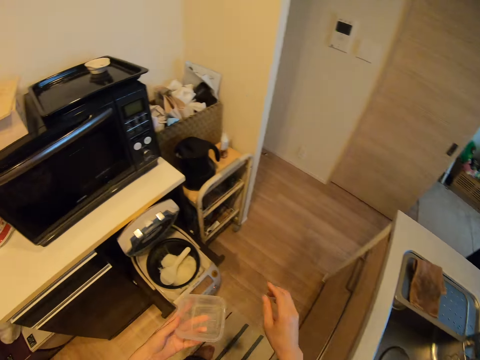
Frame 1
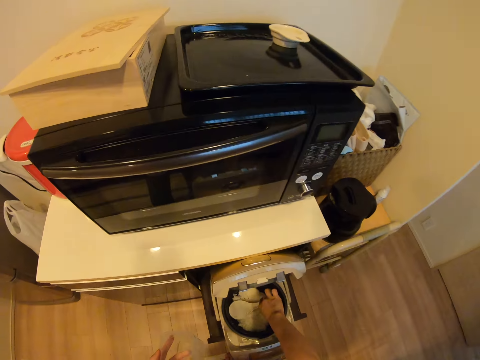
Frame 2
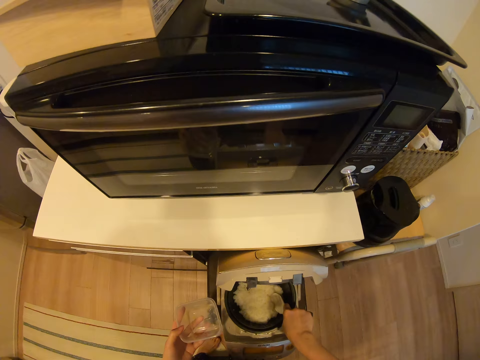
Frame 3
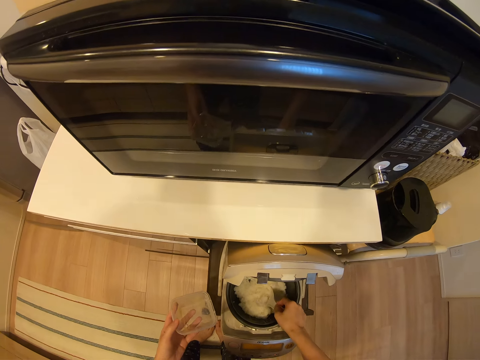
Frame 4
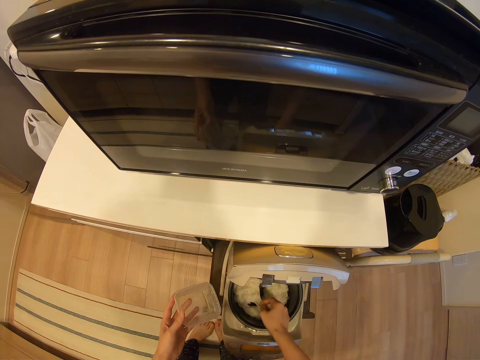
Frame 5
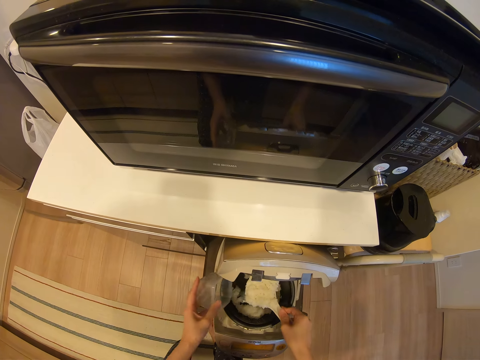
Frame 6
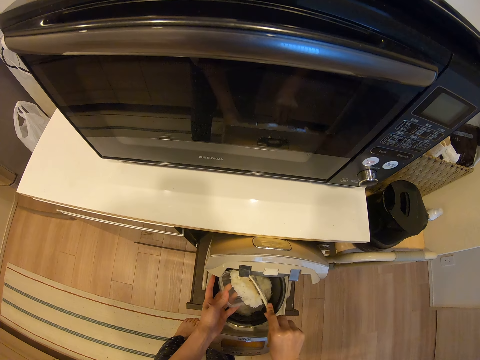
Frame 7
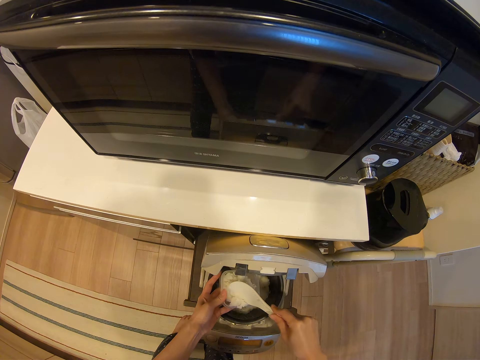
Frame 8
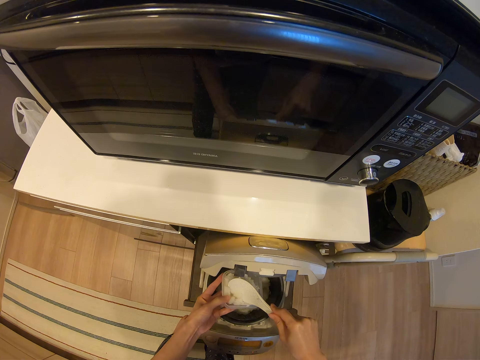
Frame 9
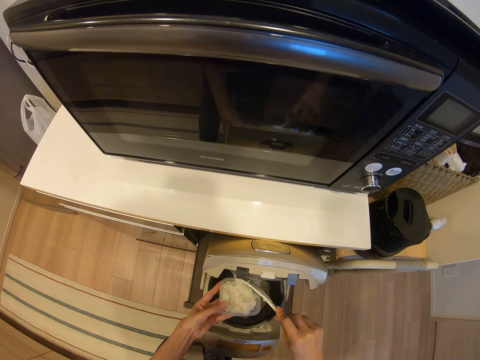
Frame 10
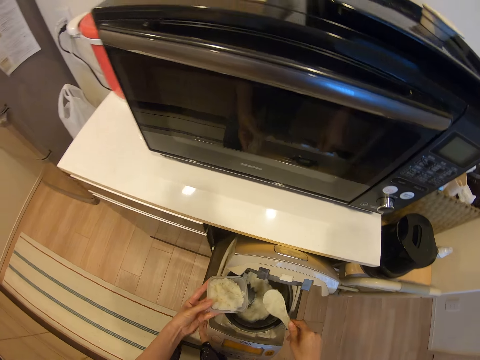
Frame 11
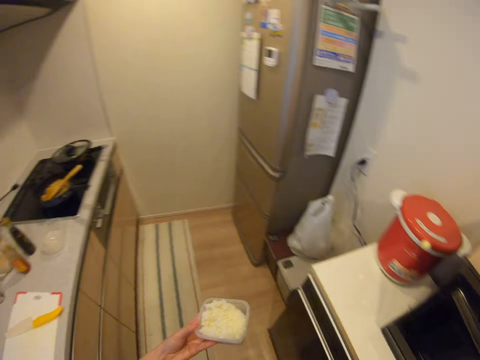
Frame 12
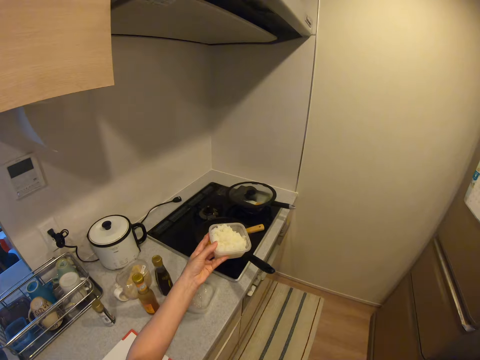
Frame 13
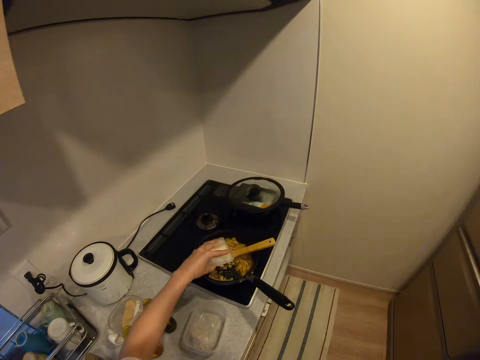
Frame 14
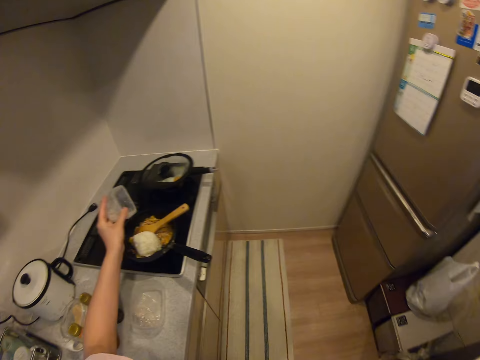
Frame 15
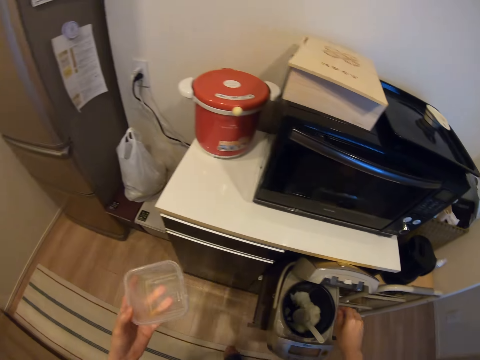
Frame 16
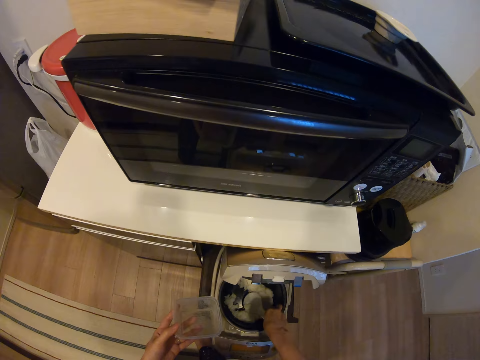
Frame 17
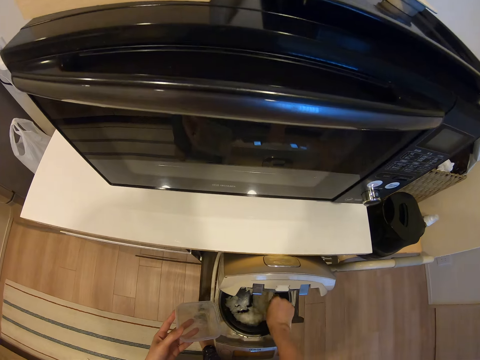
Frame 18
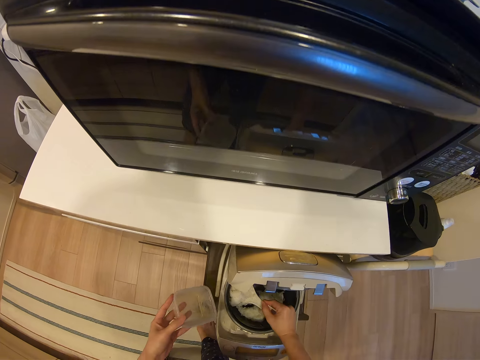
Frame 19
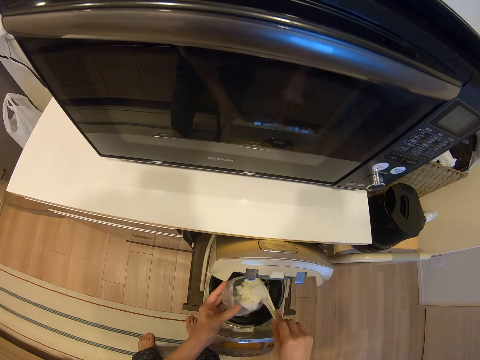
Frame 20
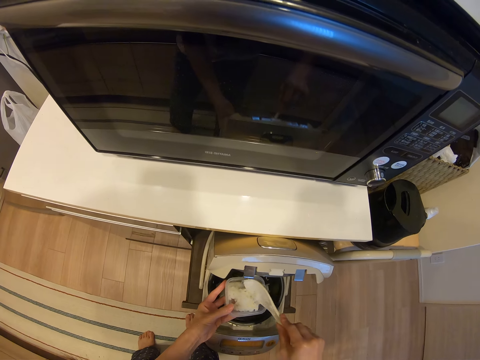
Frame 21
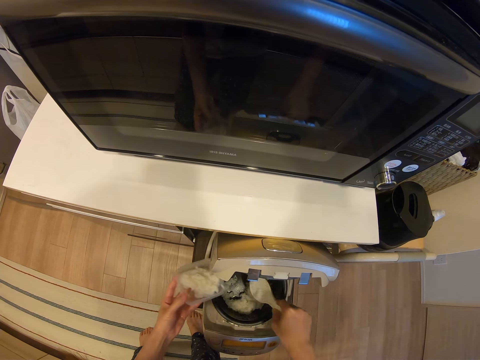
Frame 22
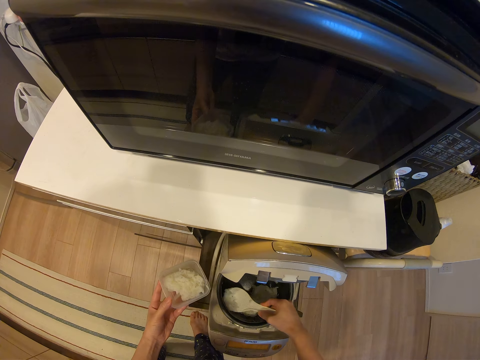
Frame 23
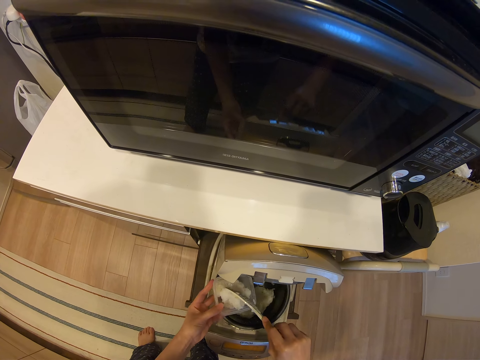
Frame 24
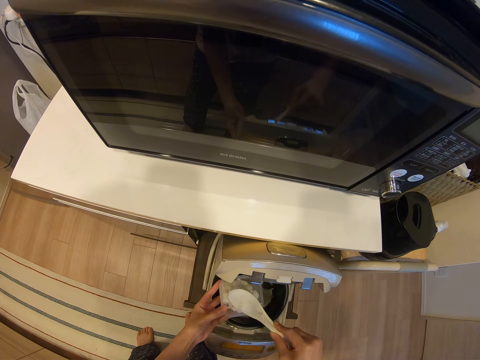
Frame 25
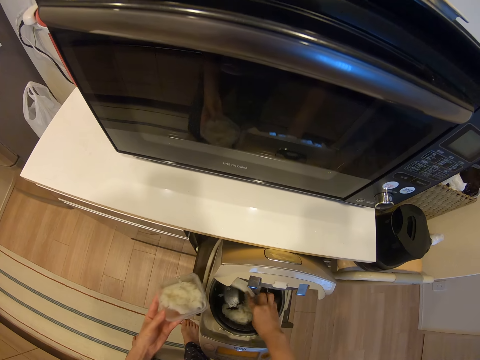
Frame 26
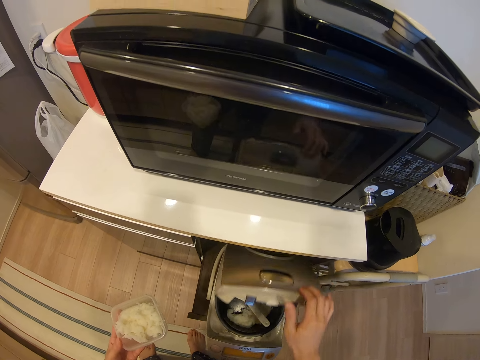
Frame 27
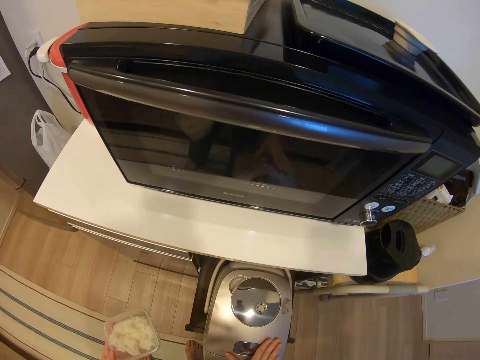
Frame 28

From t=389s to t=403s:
The camera wearer scoops some cooked rice from the food cooler into the plate with a spoon. She moves towards the pot on the cooker. She pours the cooked rice into the pot. She returns back to the food cooler. She scoops some cooked rice from the food cooler into the plate with the spoon. She drops the spoon in the food cooler. She closes the food cooler with her right hand.

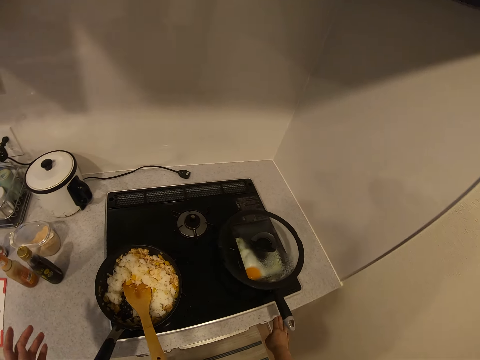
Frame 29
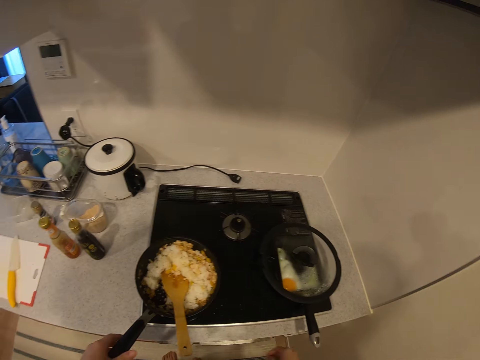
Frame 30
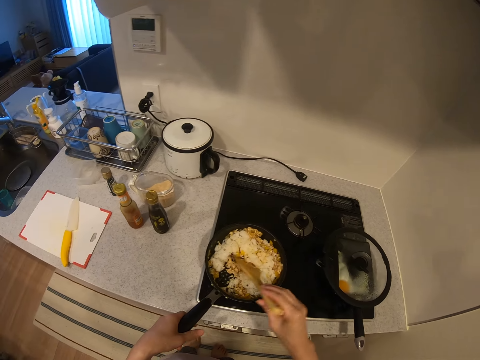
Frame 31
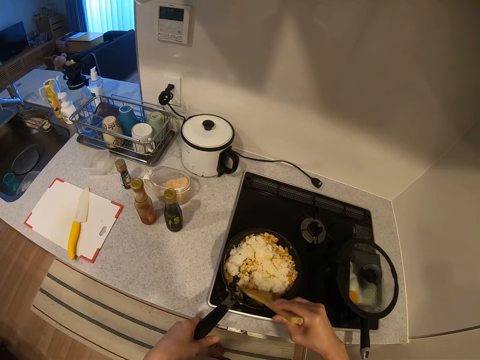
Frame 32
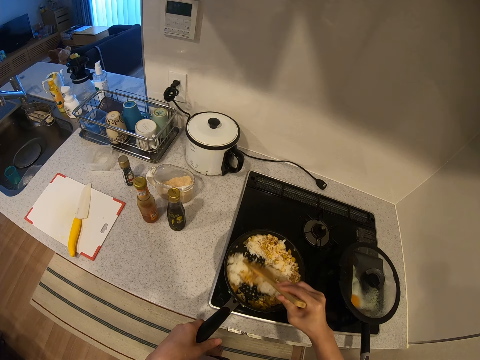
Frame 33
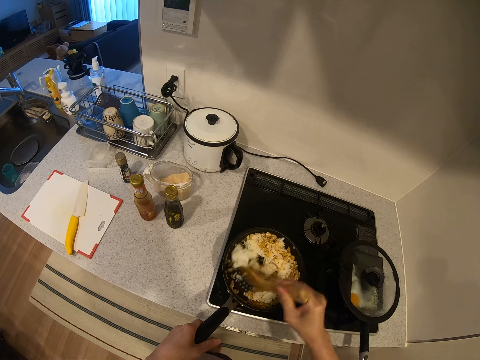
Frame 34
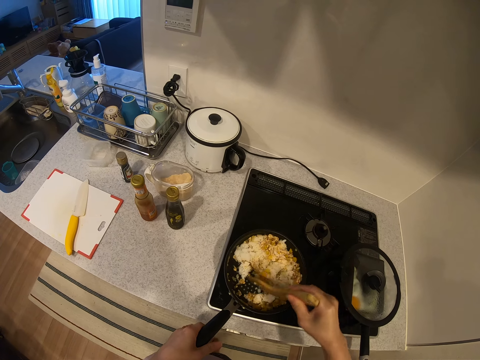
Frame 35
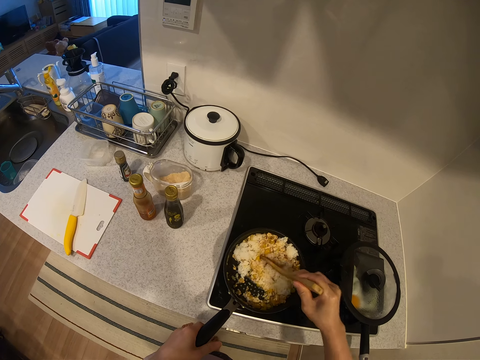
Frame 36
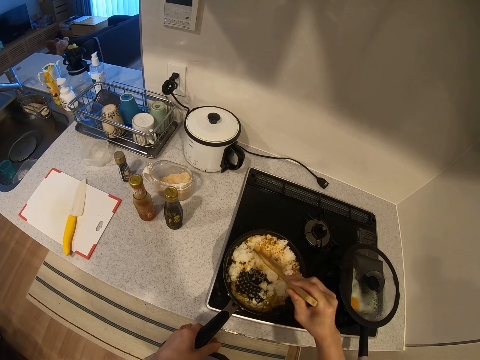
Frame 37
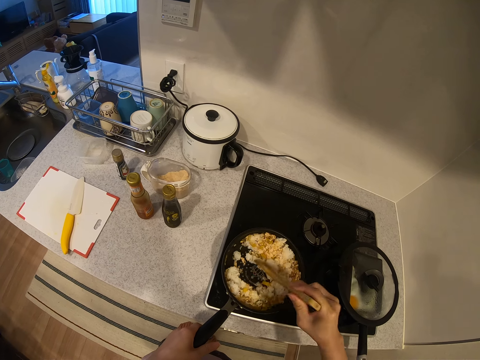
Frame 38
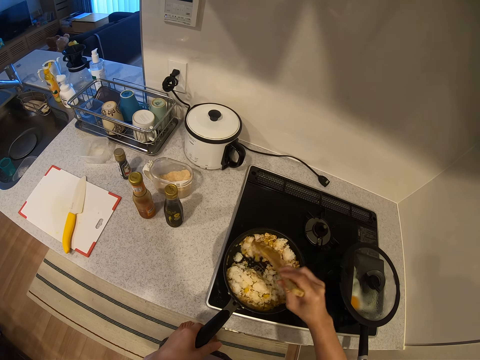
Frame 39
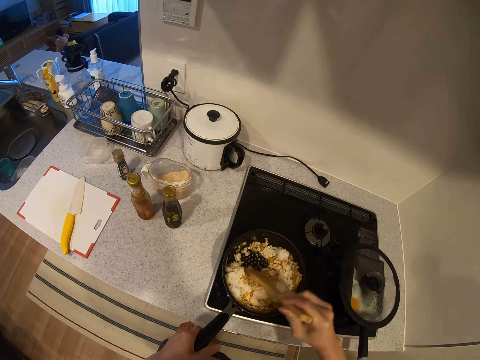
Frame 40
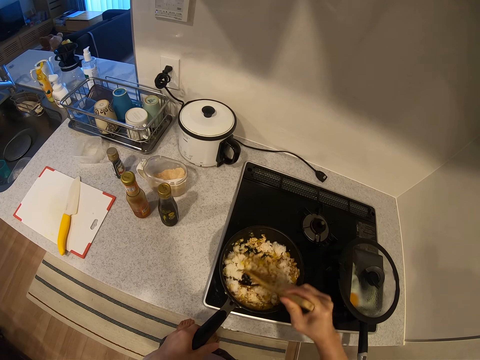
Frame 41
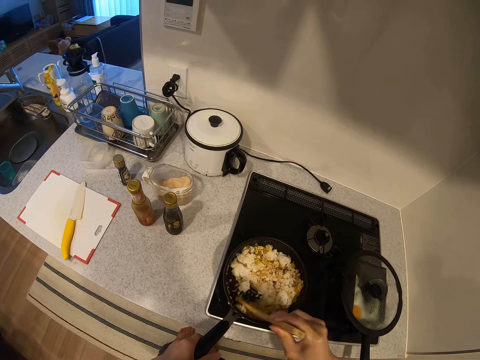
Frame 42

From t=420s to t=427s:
The camera wearer adjusts the heat of the cooker. She holds the pot with her left hand. She stirs the food in the pot with the wooden spoon.

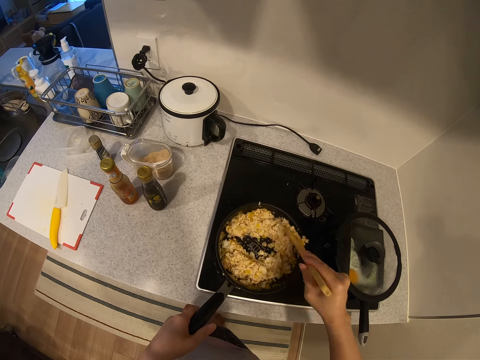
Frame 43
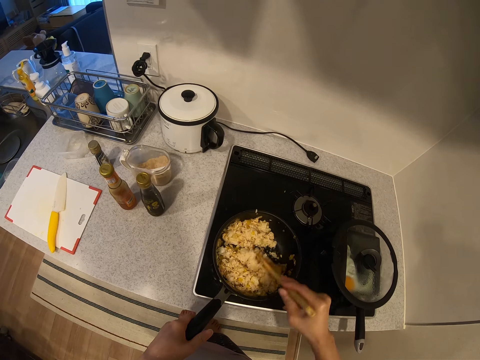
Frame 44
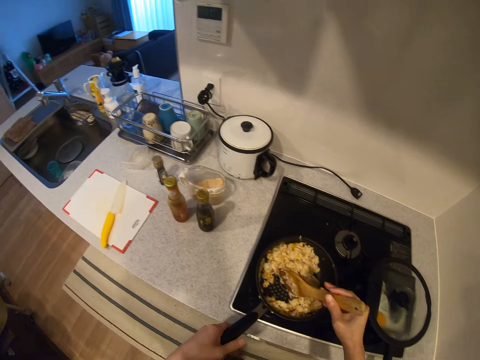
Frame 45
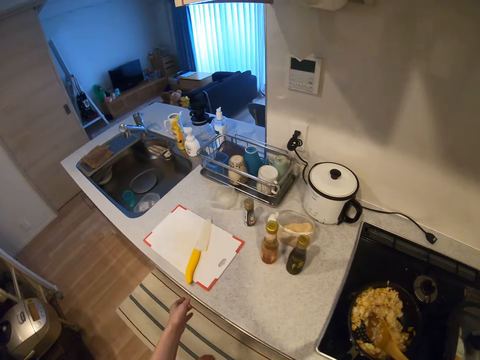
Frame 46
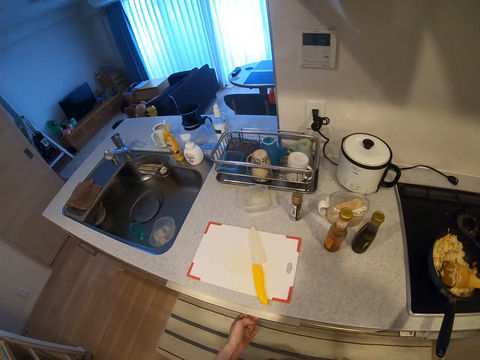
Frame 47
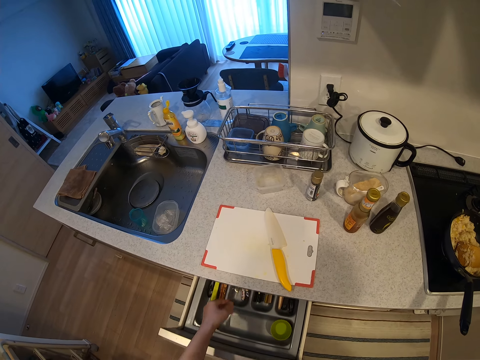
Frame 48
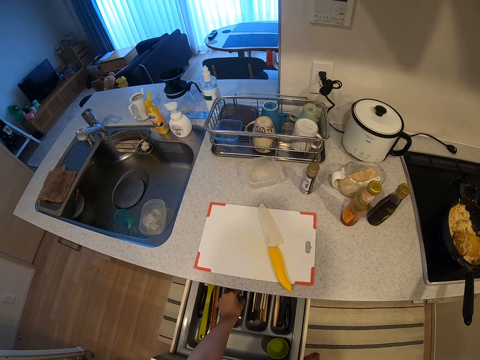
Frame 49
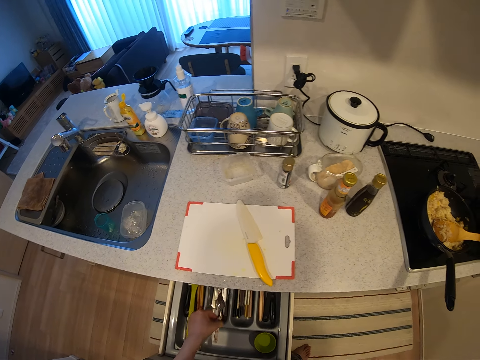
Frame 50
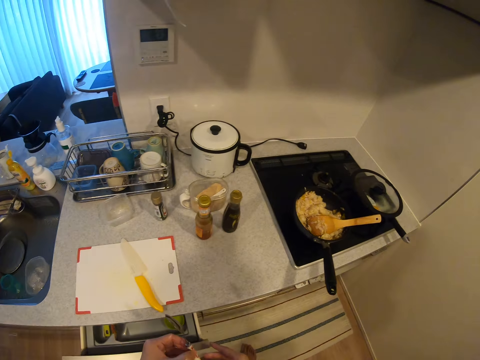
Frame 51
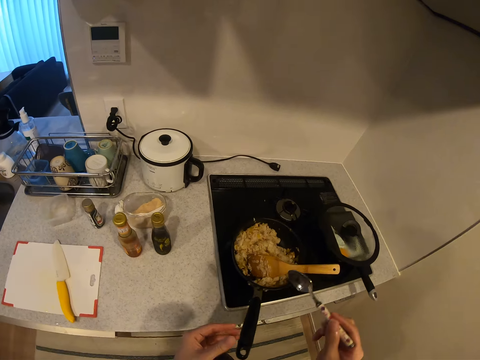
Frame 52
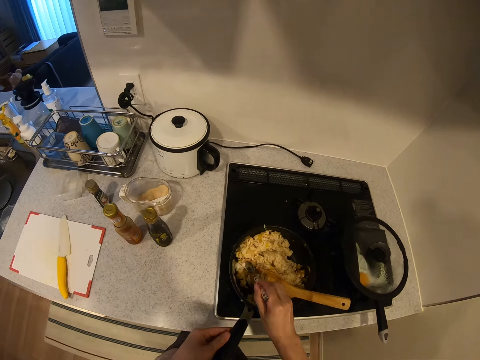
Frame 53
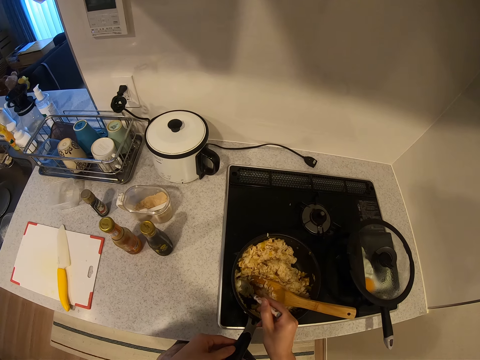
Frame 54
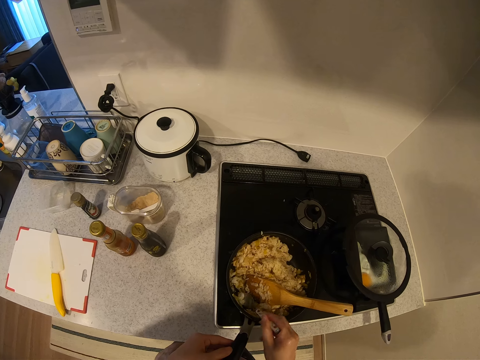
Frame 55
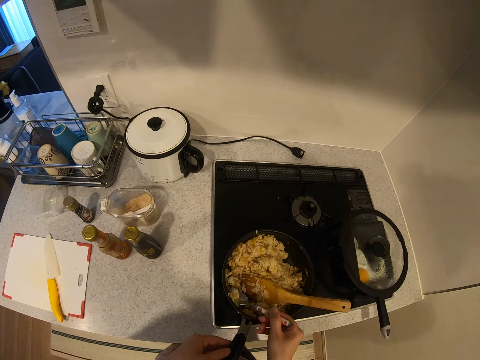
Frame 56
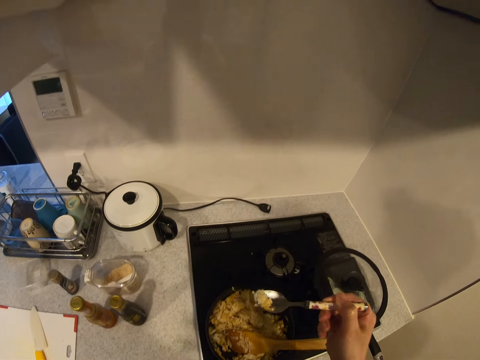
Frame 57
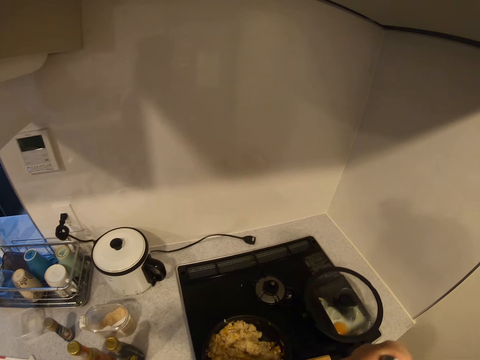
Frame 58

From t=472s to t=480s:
The camera wearer moves from the pot to the kitchen drawer. She opens the kitchen drawer with her left hand. She picks up a spoon from the kitchen drawer and closes the kitchen drawer. She holds the pot with her left hand. She takes some food with the spoon from the pot.
